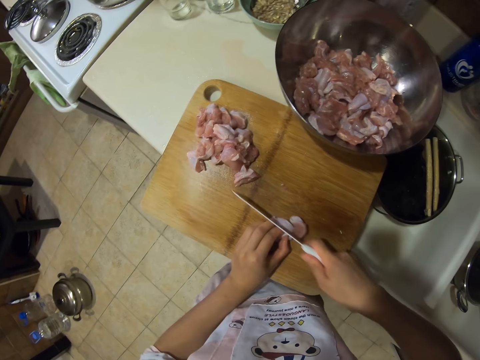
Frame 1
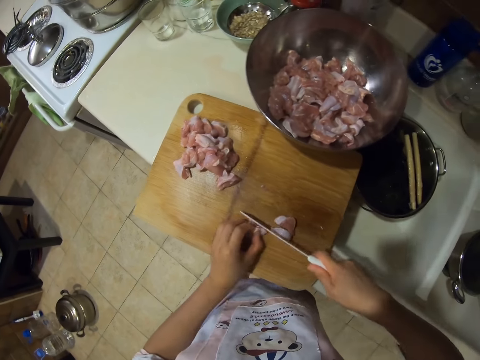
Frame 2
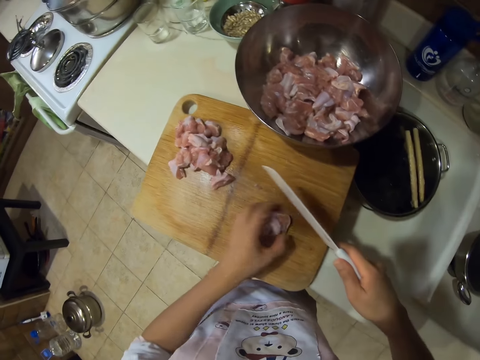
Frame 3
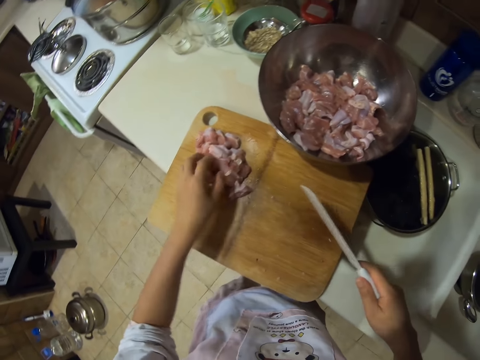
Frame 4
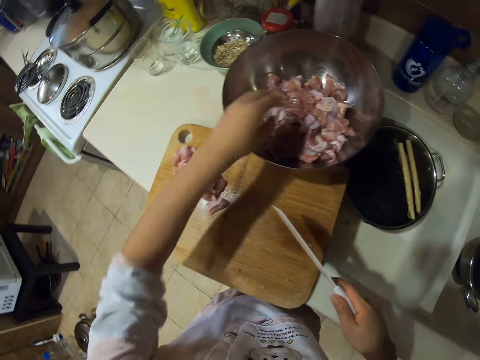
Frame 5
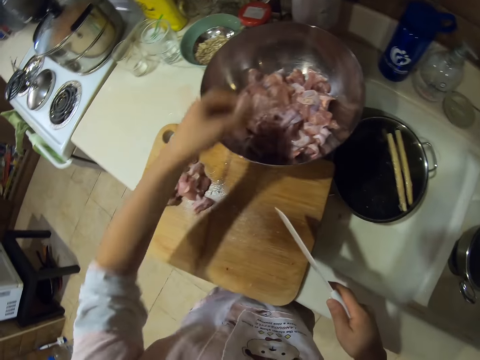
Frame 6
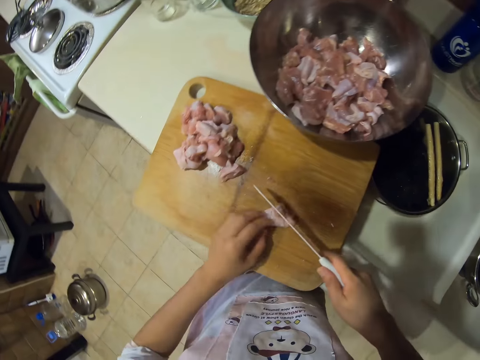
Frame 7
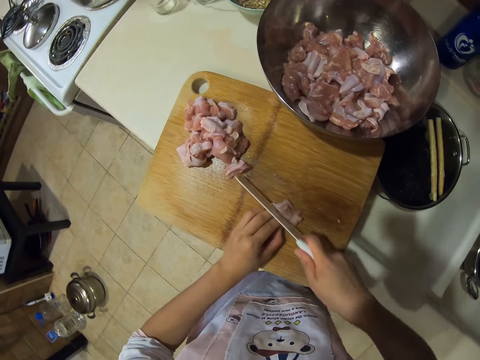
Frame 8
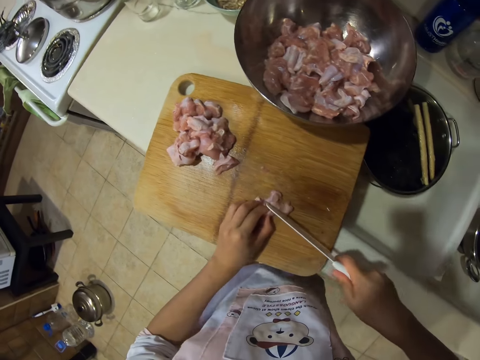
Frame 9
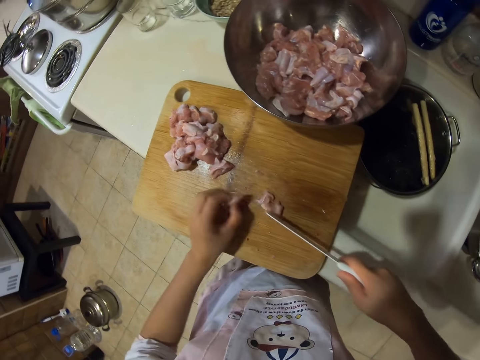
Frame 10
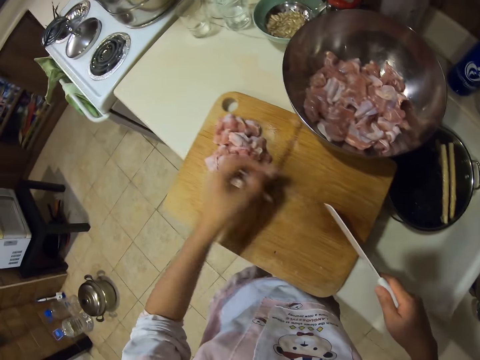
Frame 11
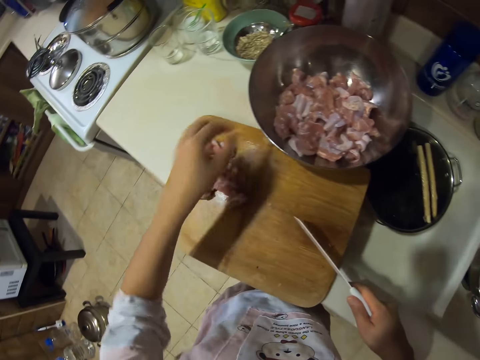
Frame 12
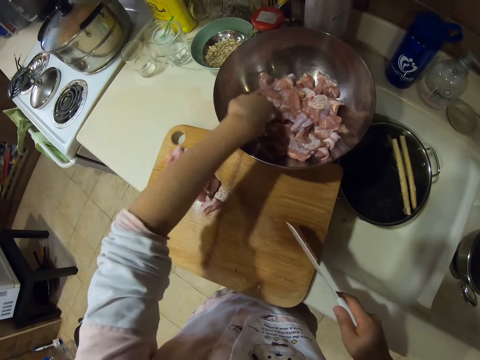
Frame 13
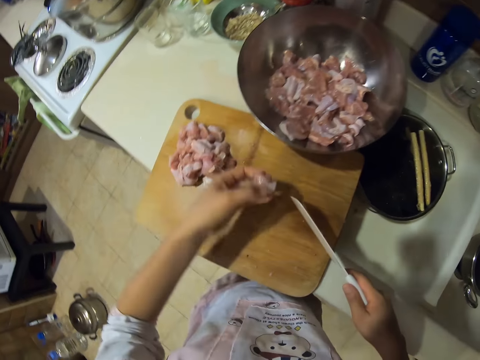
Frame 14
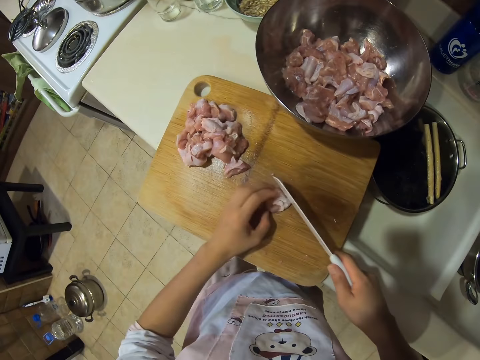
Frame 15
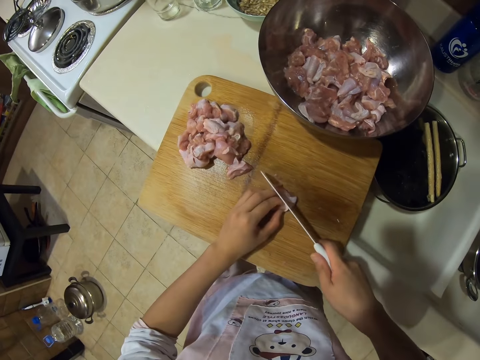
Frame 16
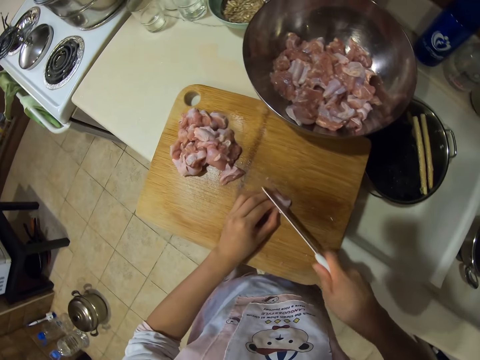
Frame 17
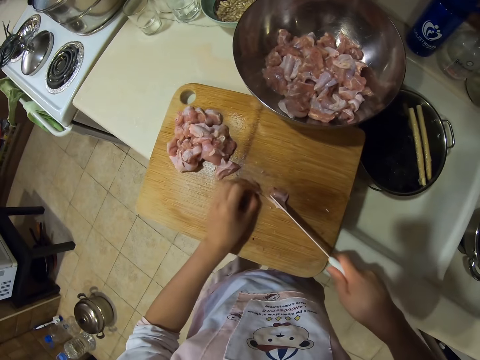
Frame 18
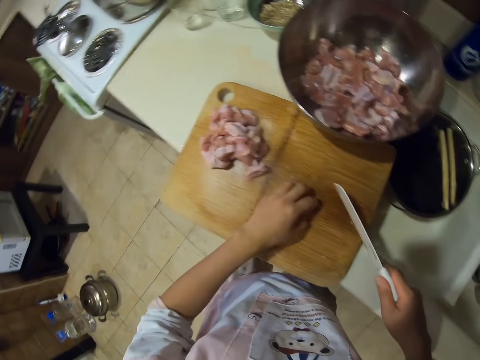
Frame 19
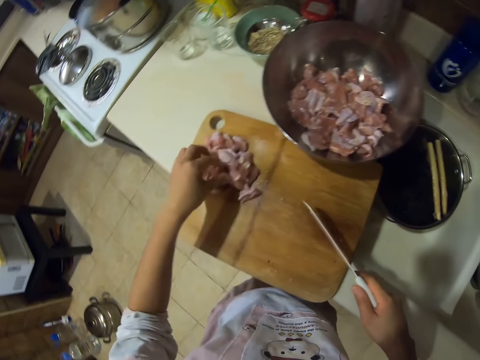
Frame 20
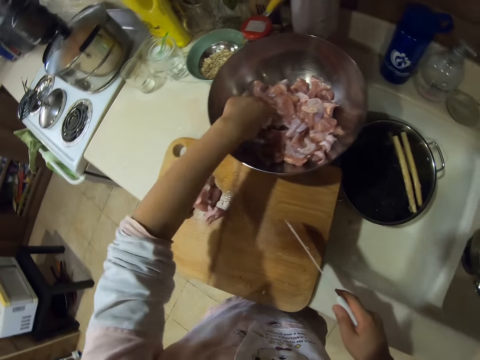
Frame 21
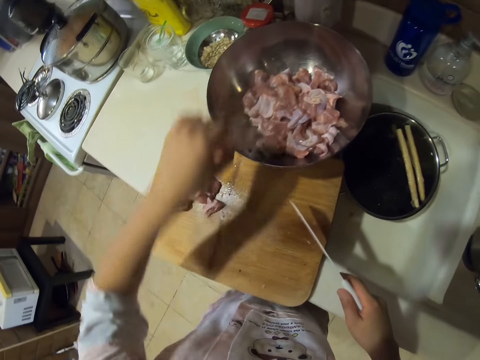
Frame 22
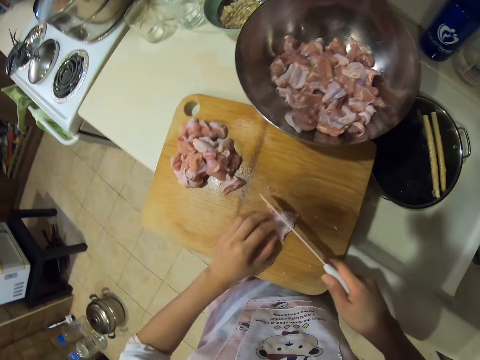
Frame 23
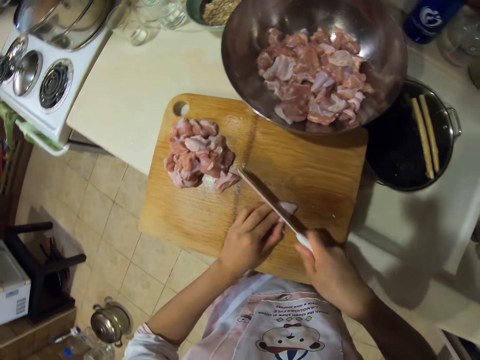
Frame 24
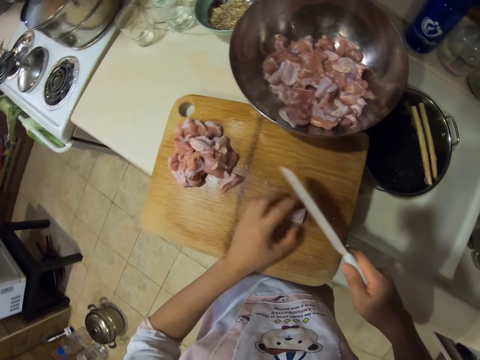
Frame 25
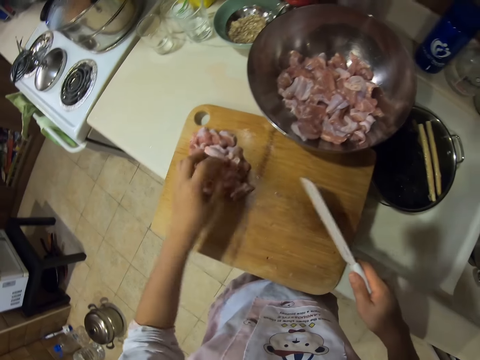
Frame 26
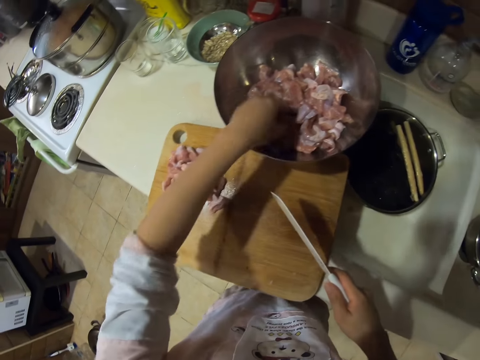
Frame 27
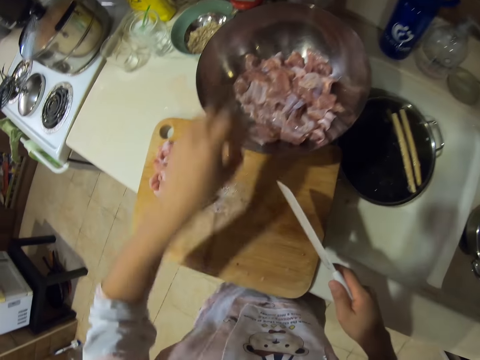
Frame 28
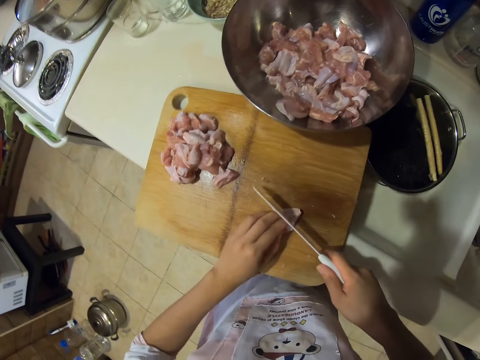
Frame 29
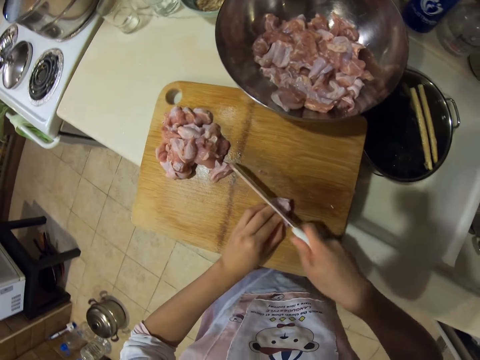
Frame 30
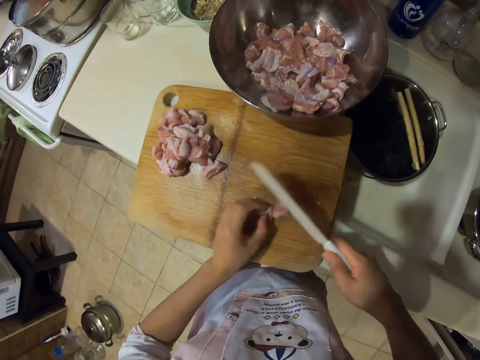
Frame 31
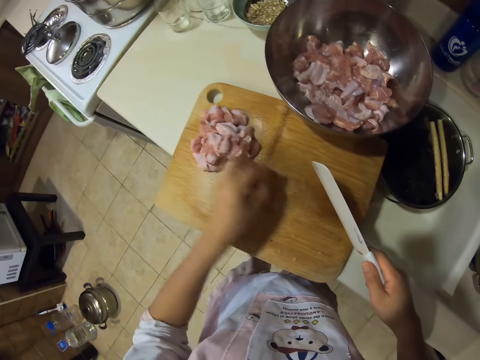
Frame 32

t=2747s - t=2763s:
The camera wearer dialogues with a kid. They put meat aside, pick the meat, and cut the meat. They put the meat aside, pick the meat, and cut the meat. They put the meat aside, pick the meat, and cut the meat. They put the meat aside, pick the meat, and cut the meat.

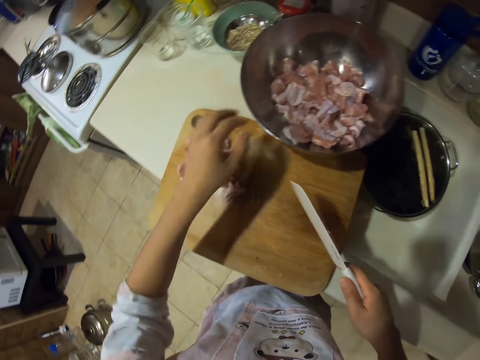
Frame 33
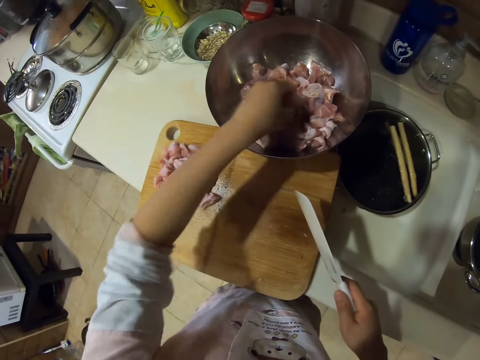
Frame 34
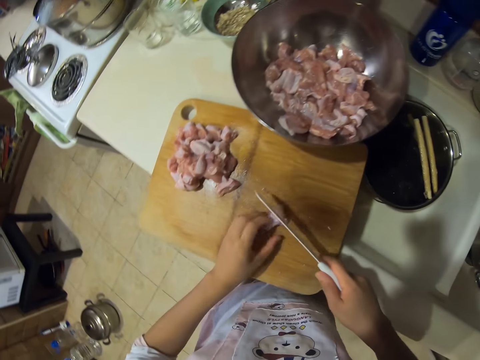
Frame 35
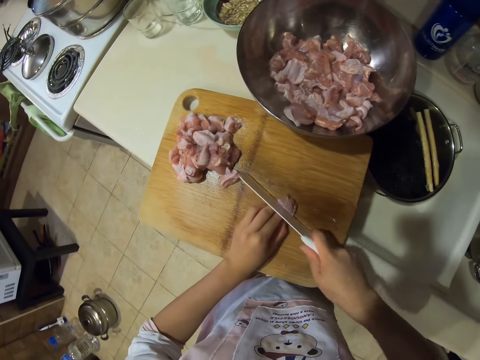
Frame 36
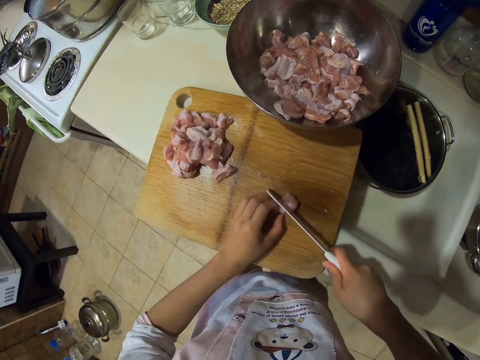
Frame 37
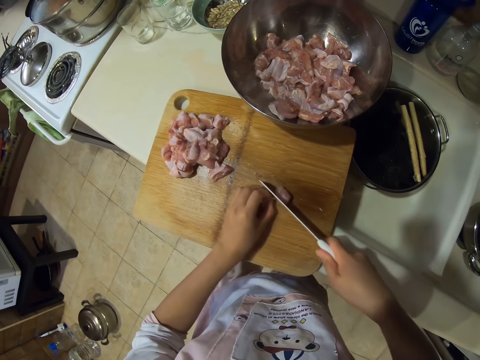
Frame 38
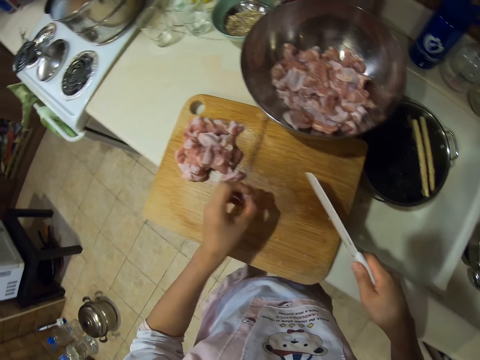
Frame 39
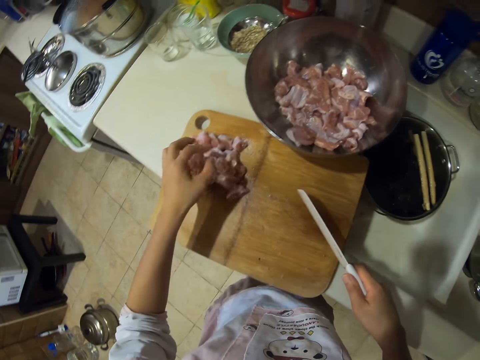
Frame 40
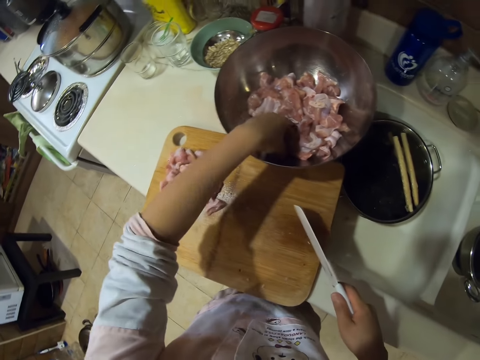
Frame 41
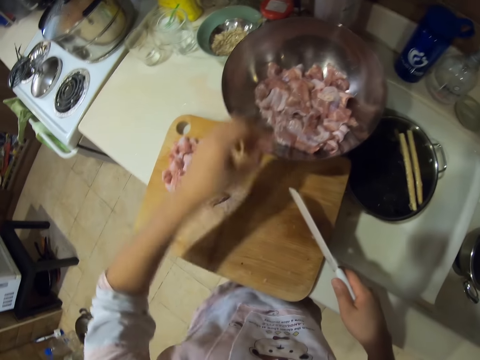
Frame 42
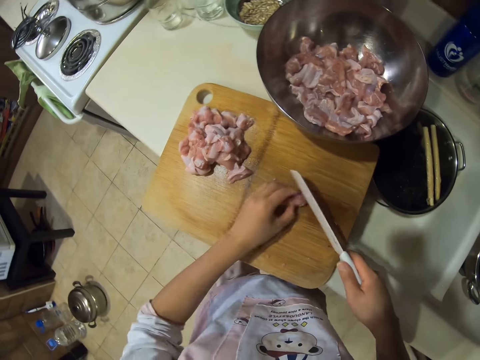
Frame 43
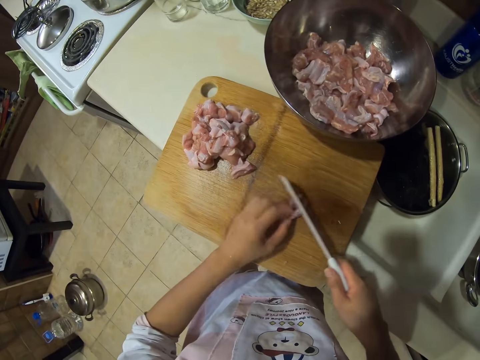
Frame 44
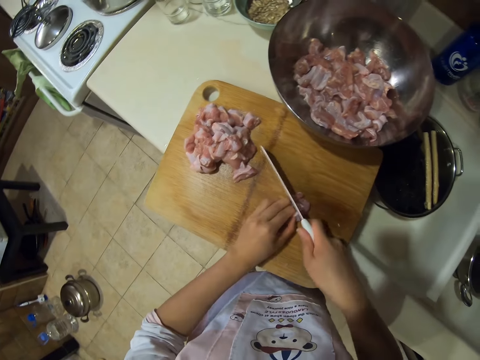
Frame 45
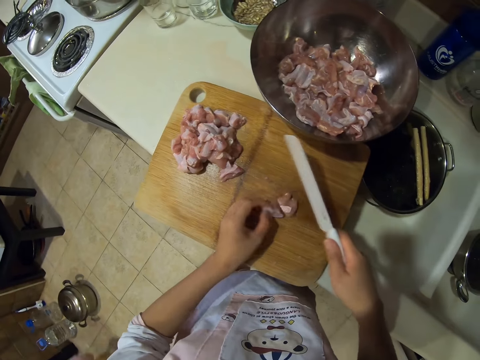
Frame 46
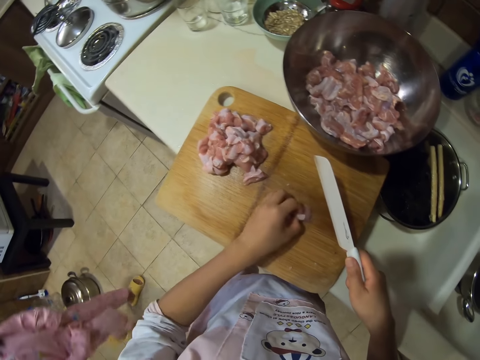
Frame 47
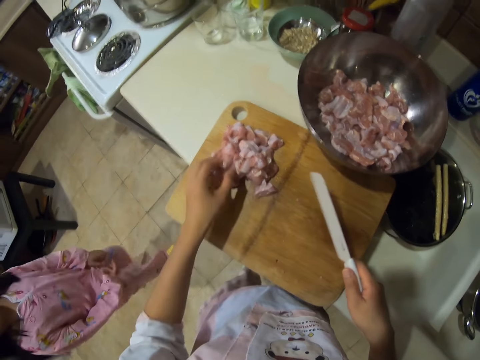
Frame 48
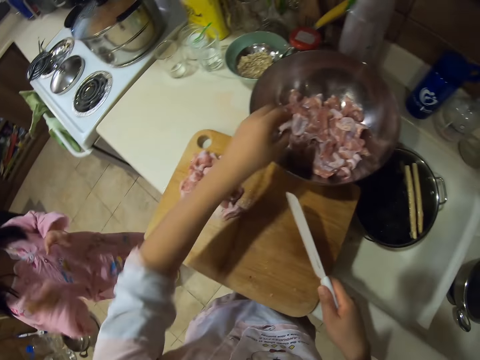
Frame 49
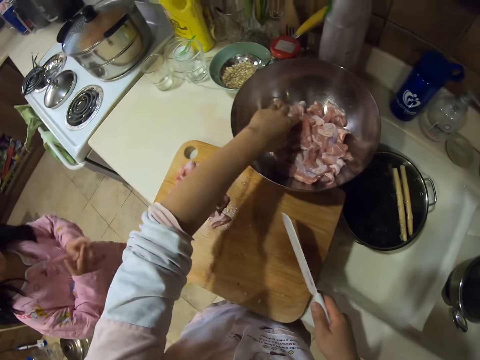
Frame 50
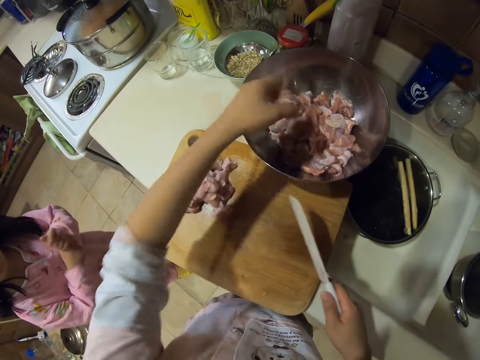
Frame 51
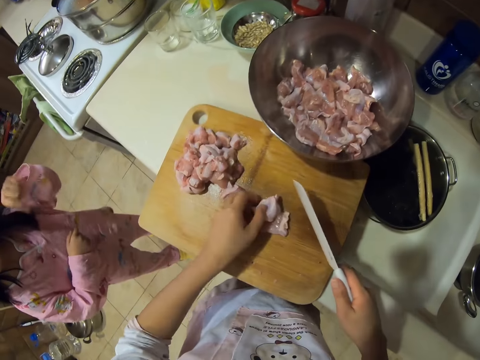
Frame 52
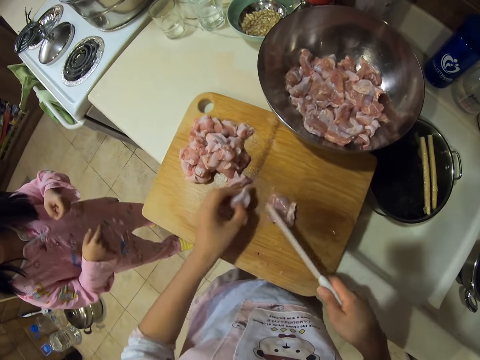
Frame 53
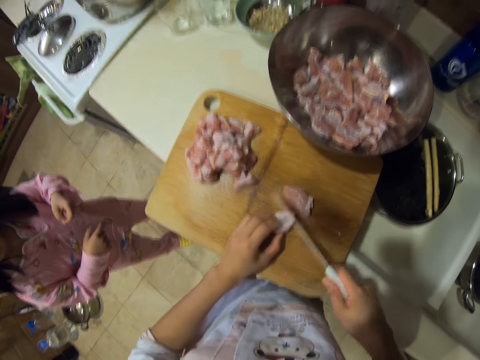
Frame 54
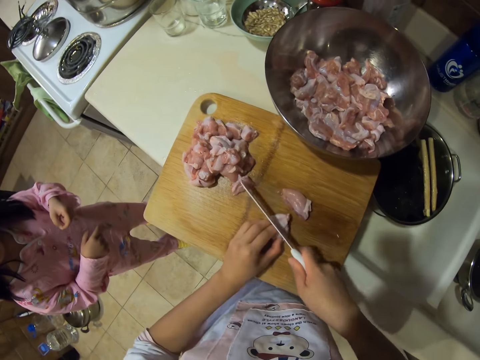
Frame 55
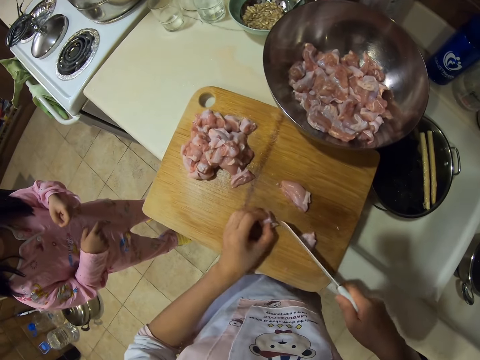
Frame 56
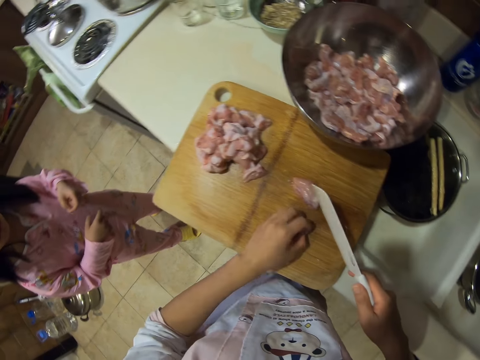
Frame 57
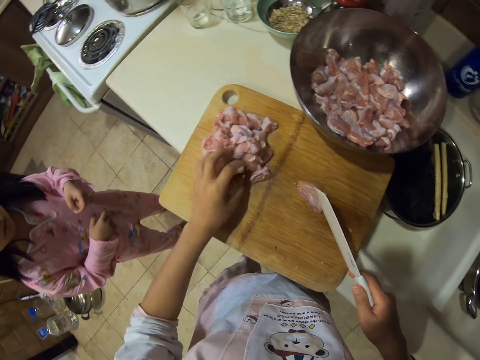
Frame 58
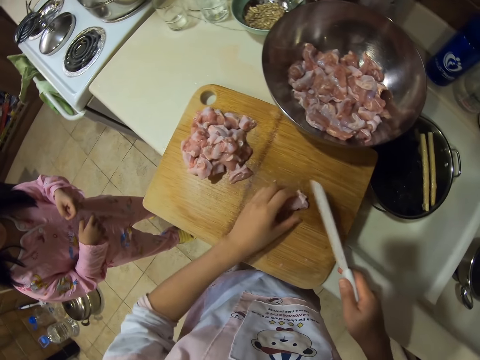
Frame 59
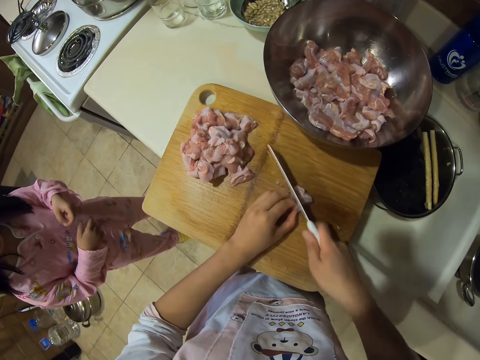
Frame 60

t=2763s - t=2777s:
The camera wearer puts the meat aside. They pick the meat. They cut the meat. They put the meat aside. They pick the meat. They cut the meat. They pick the meat. They speak to a child. They cut the chicken meat into pieces. They put the meat aside. They cut the meat.
